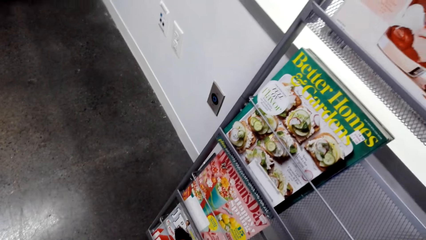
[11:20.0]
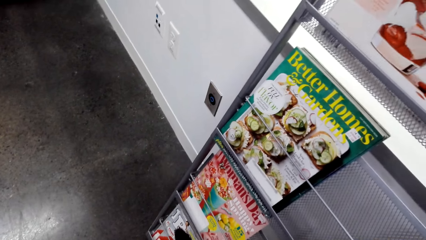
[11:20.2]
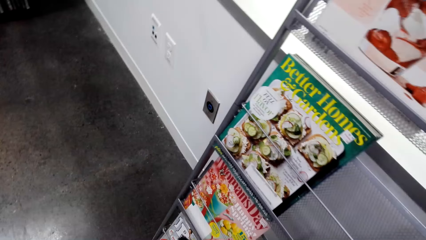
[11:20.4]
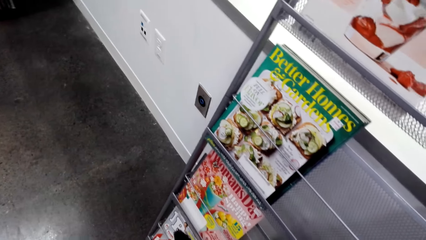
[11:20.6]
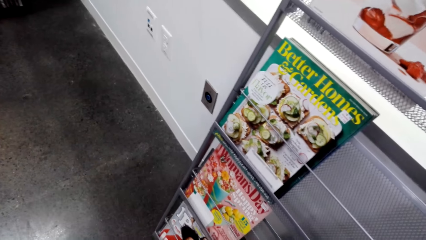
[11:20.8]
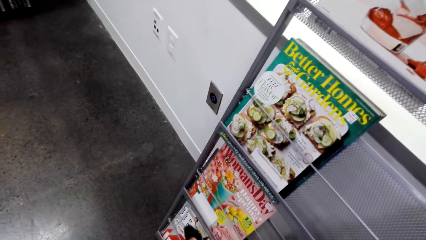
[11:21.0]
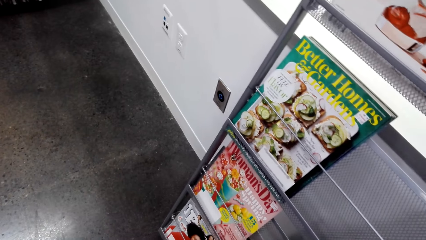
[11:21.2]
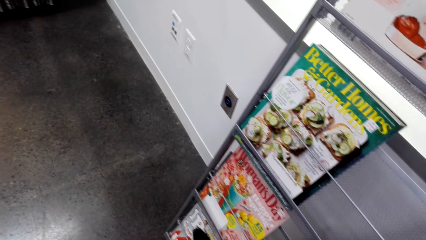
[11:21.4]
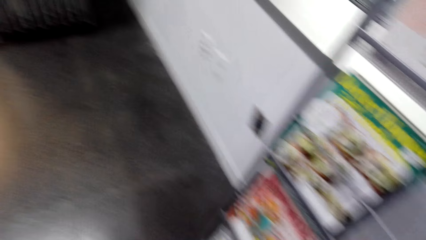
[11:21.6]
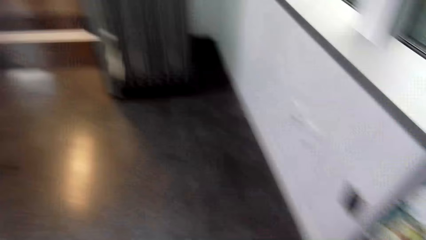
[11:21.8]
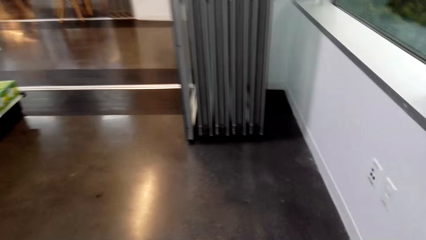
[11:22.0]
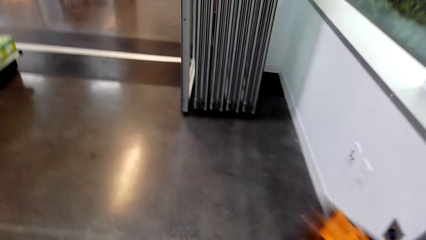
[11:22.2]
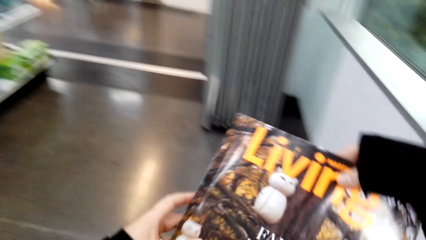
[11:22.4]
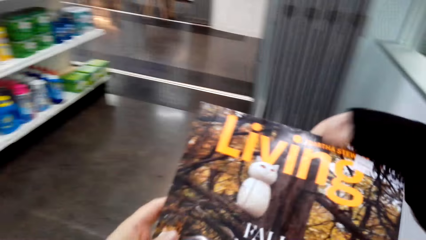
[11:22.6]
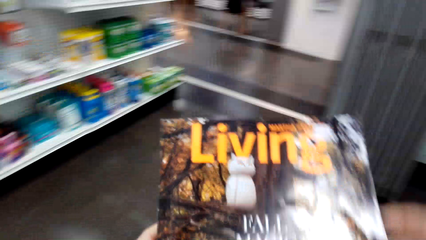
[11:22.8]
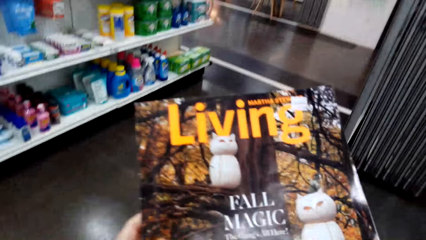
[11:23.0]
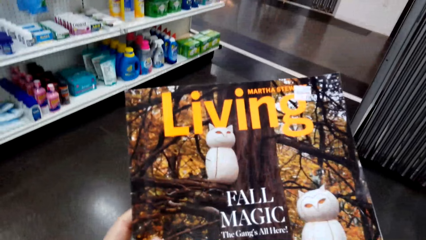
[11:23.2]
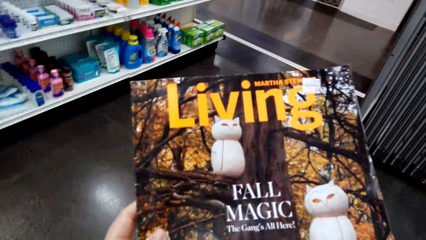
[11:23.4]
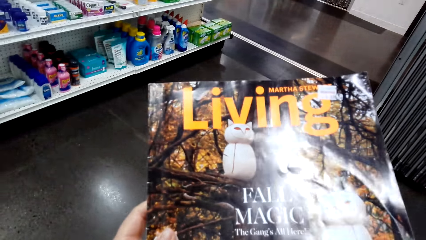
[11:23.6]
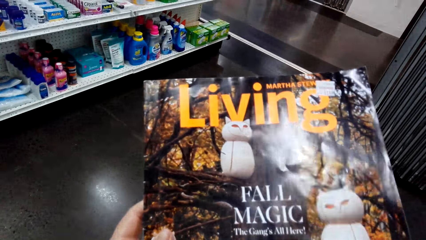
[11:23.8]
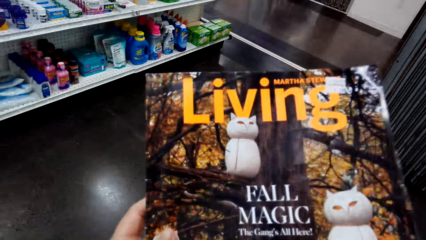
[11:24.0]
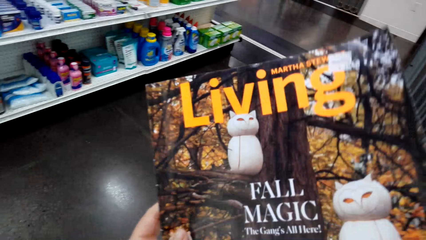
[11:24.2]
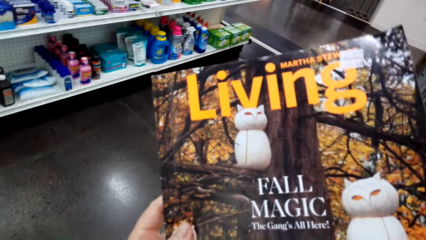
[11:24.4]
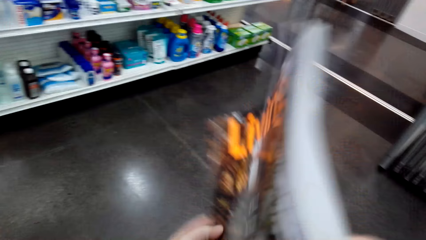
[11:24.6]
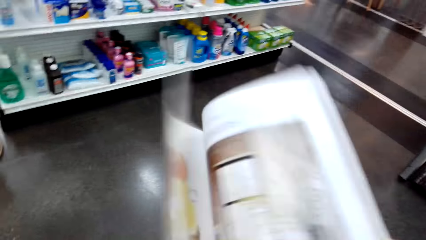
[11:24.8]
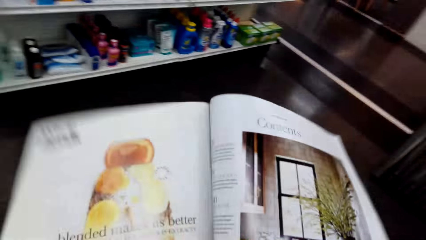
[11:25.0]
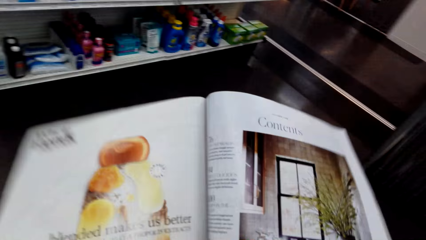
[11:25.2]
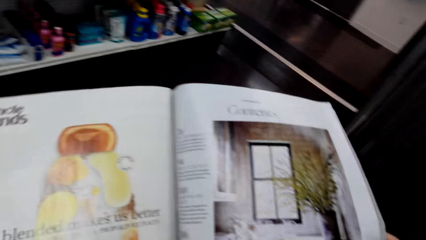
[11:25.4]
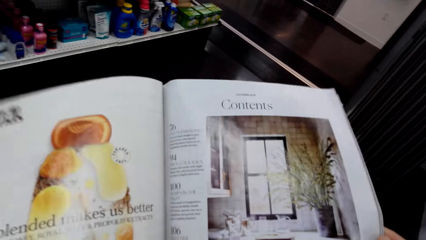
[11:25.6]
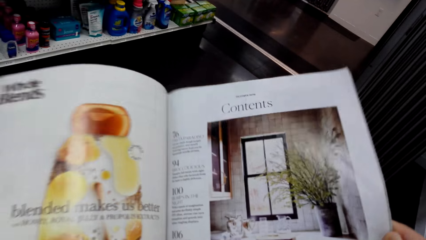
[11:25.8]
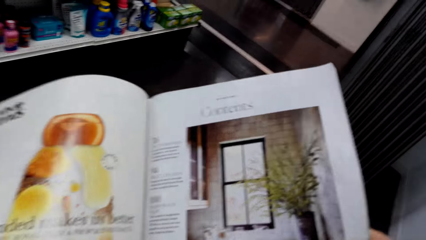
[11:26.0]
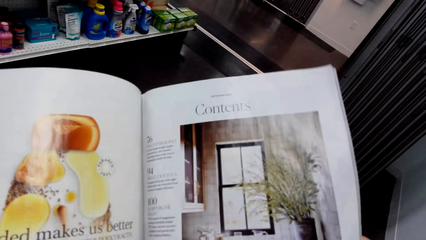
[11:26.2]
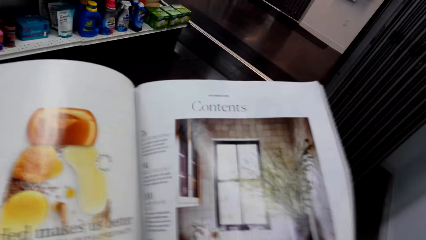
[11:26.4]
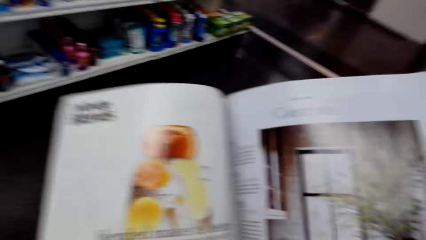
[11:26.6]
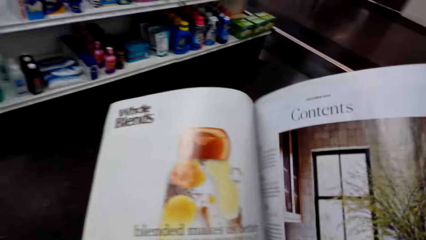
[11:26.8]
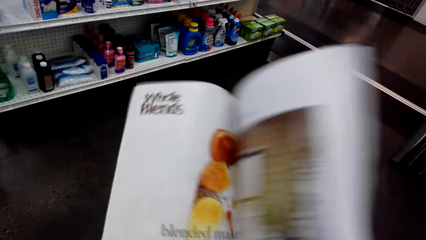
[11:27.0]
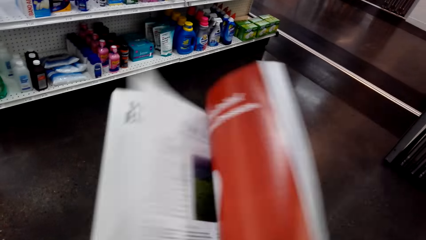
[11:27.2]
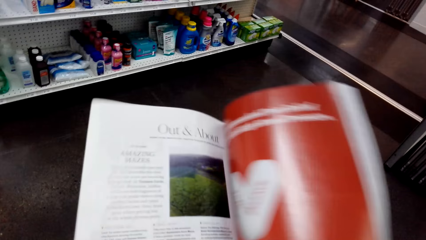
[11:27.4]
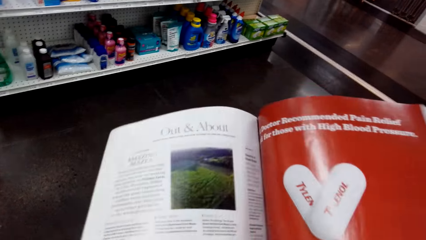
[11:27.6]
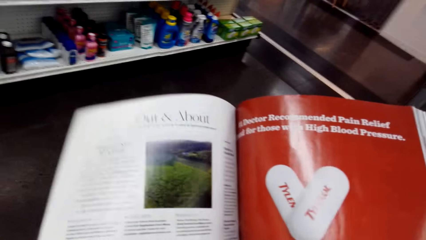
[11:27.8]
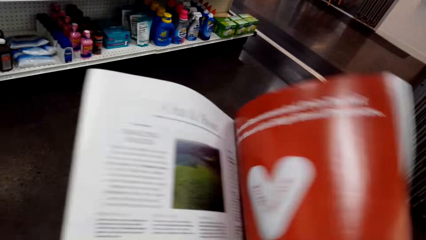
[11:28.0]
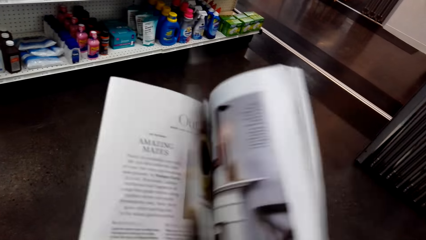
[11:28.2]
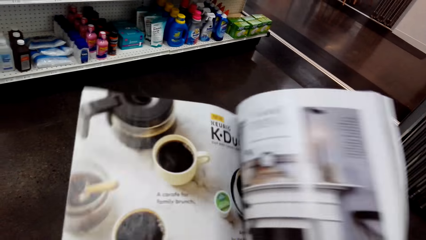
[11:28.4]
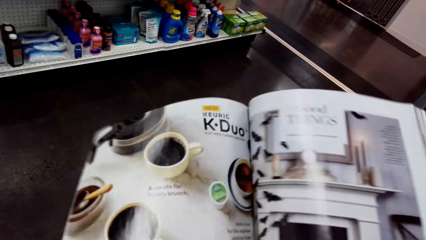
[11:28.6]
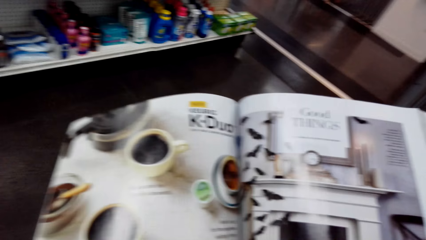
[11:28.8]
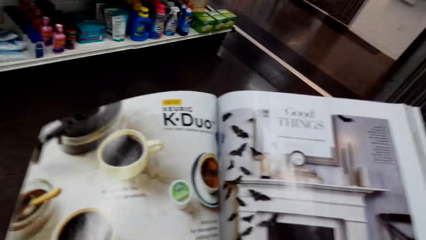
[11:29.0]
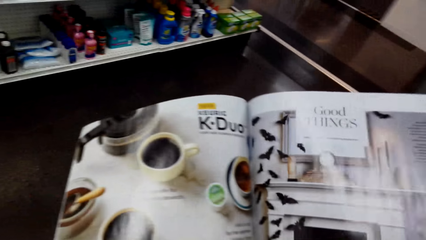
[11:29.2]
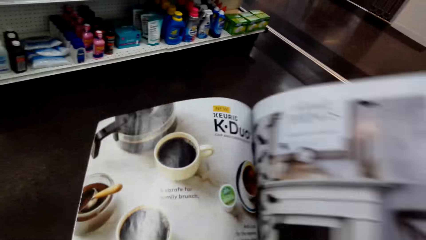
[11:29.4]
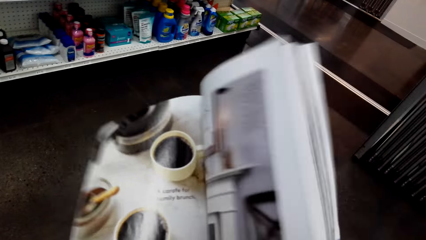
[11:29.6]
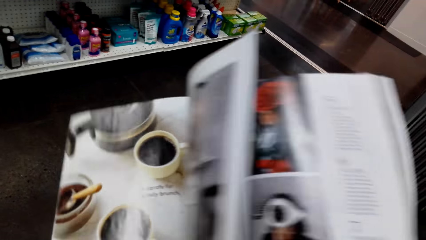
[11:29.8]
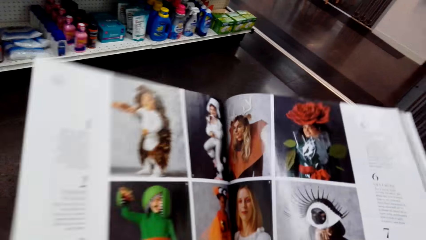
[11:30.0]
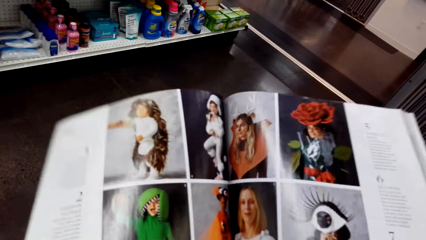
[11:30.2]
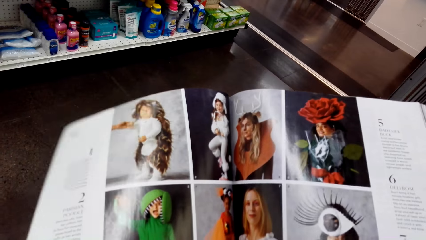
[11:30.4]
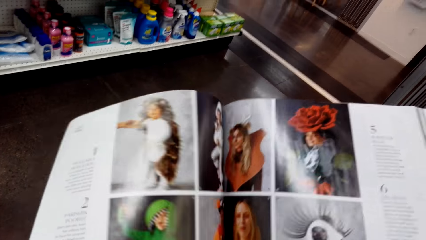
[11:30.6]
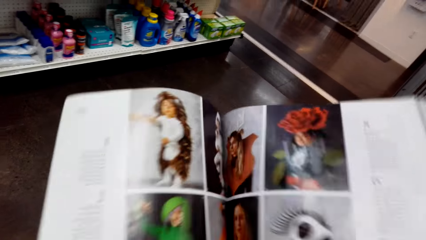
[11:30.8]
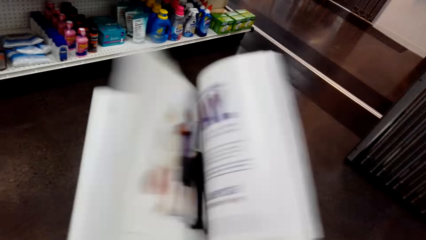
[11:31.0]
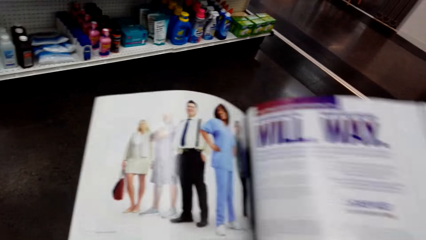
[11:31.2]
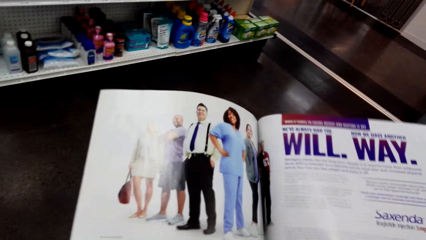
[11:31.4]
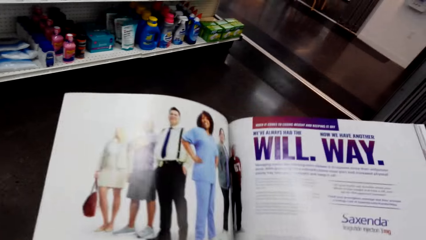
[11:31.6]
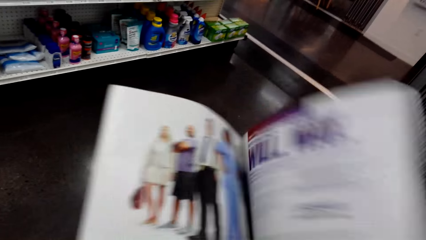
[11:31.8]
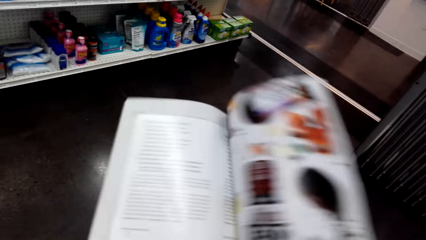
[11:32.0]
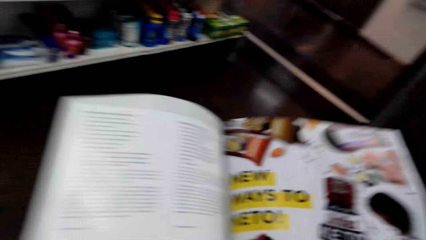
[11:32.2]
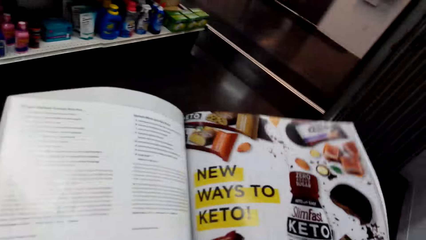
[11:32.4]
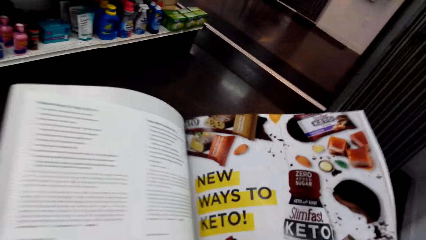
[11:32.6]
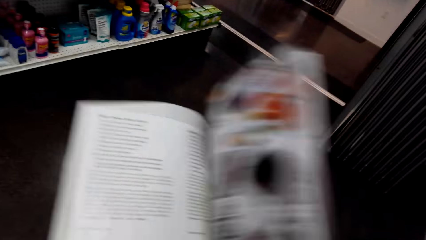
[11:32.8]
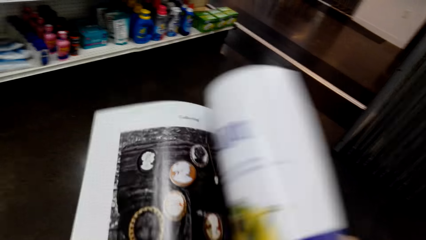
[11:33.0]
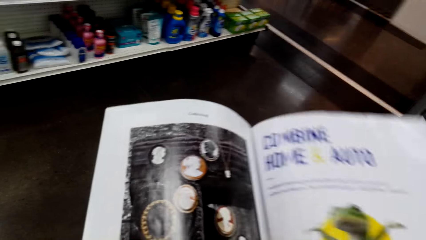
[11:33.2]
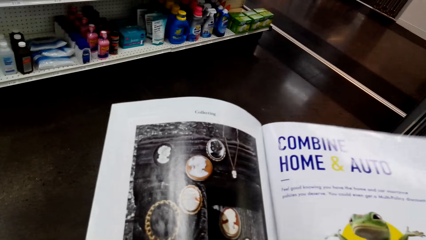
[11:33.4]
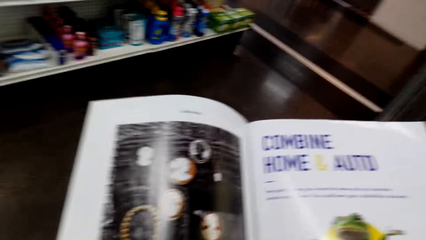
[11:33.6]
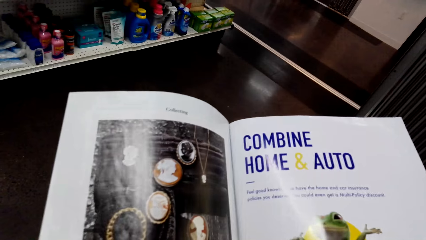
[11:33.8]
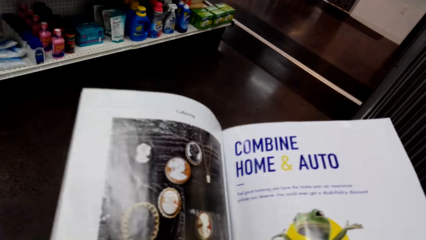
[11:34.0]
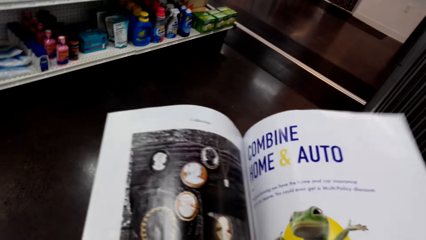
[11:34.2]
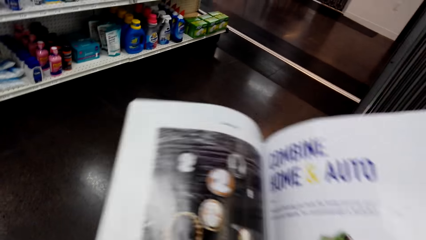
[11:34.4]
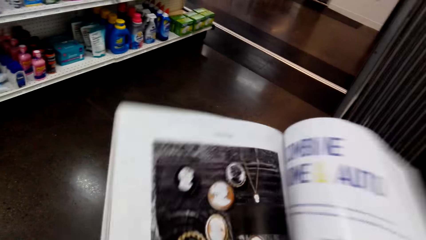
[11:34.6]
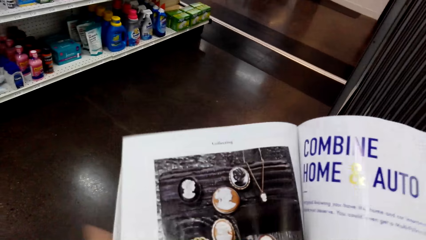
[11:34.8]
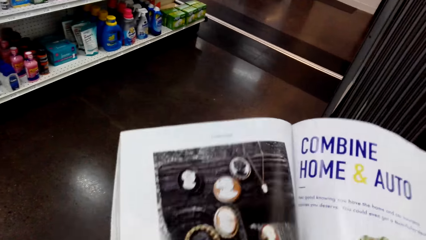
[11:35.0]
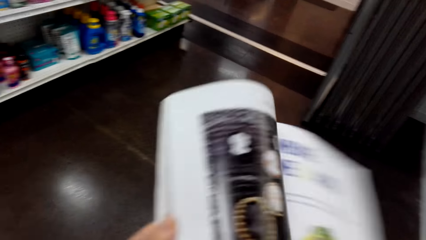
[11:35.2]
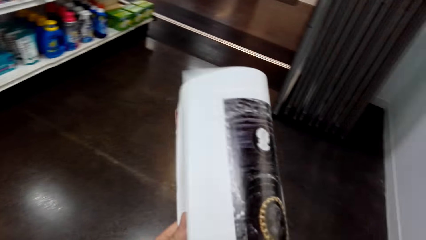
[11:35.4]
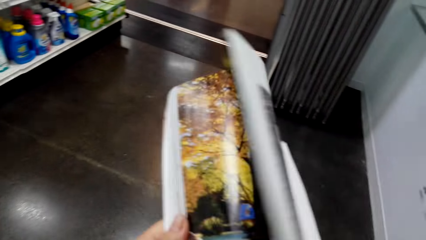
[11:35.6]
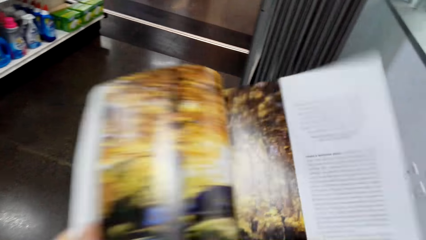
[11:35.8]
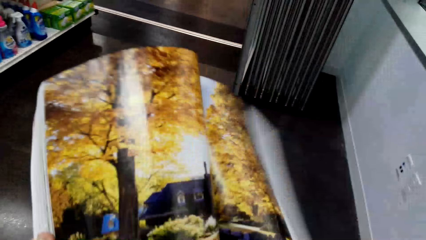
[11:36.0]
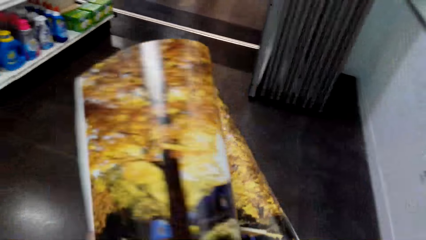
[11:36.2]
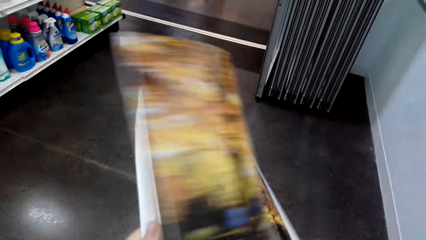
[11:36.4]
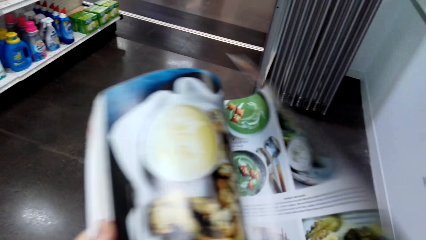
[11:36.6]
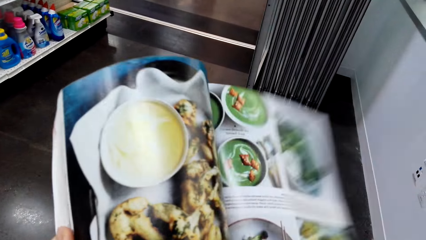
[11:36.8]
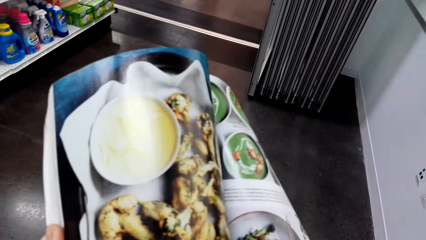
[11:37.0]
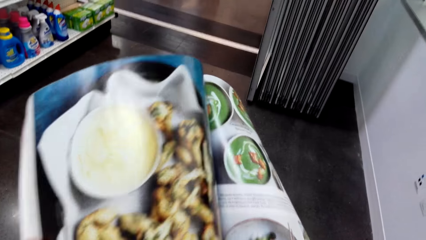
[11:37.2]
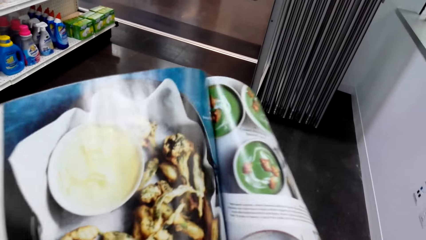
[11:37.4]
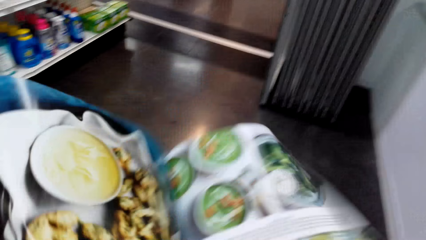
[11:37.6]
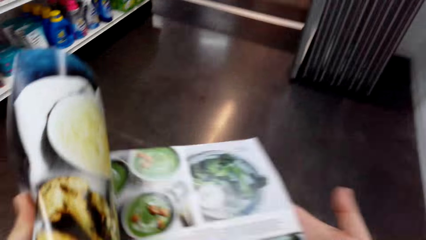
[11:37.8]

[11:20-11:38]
The camera wearer picks up the book or magazine "Living" from the display. They open the book pages. They peruse the magazine.
